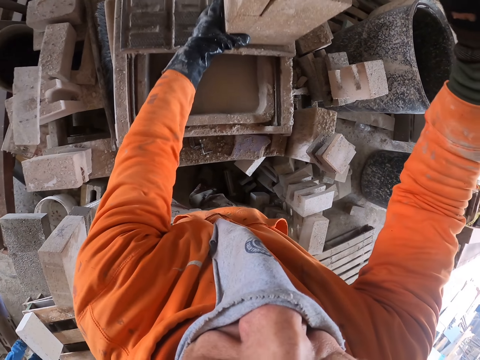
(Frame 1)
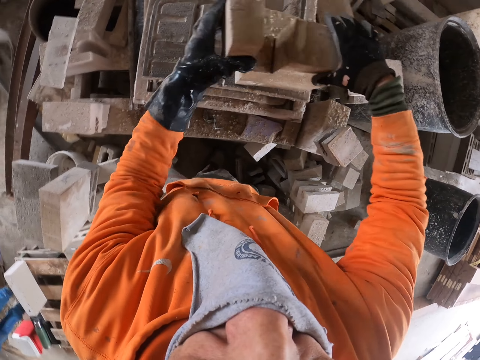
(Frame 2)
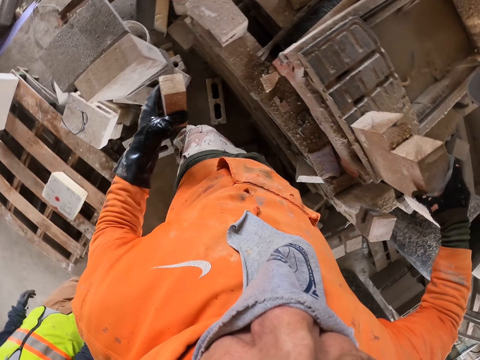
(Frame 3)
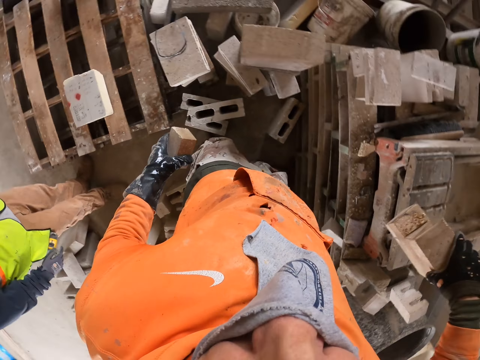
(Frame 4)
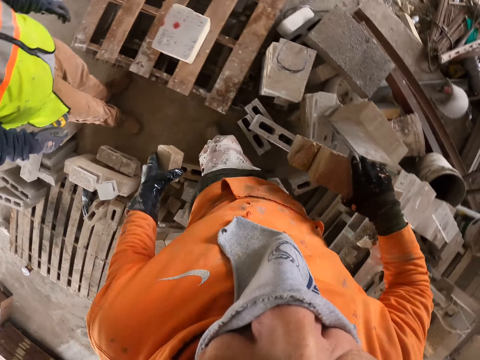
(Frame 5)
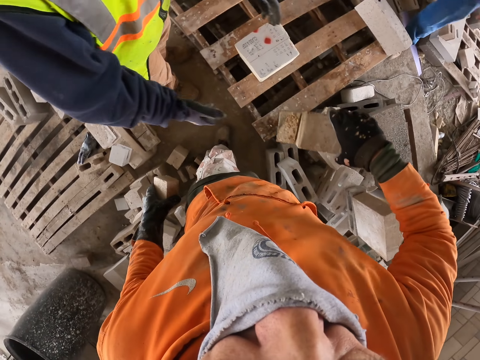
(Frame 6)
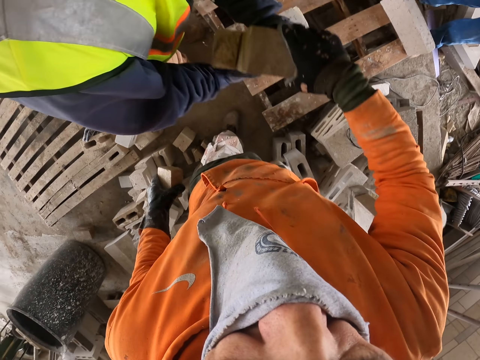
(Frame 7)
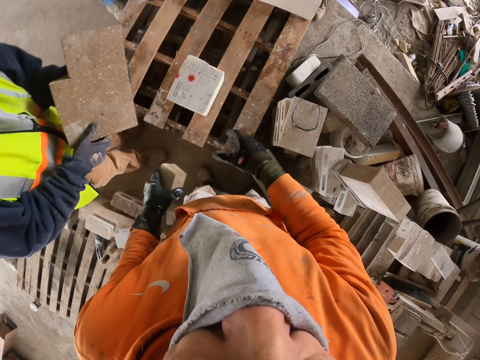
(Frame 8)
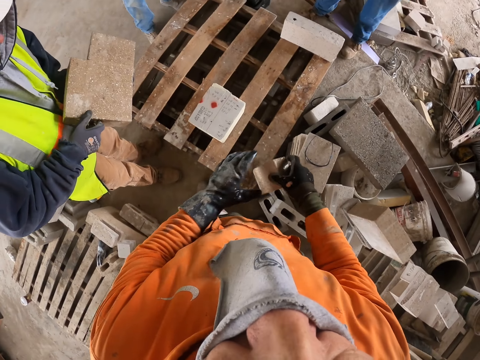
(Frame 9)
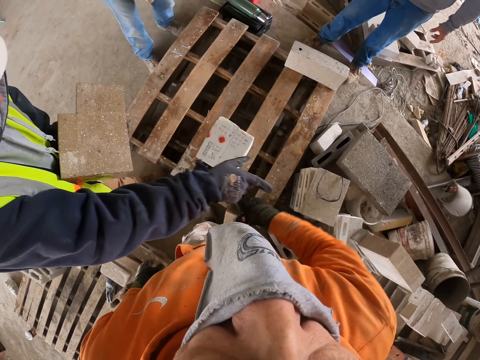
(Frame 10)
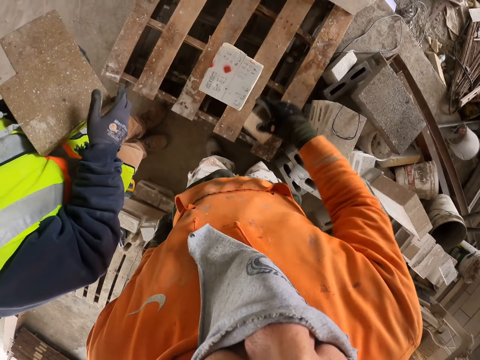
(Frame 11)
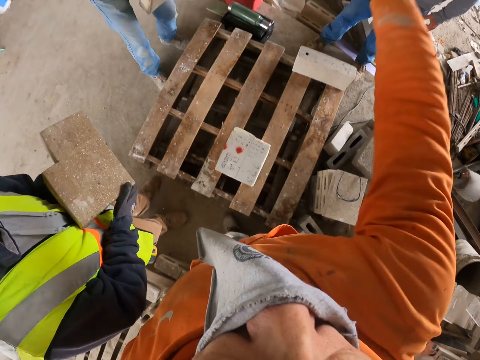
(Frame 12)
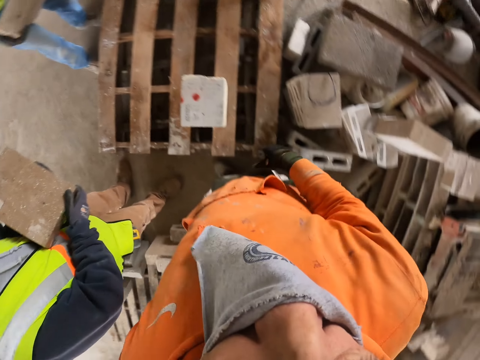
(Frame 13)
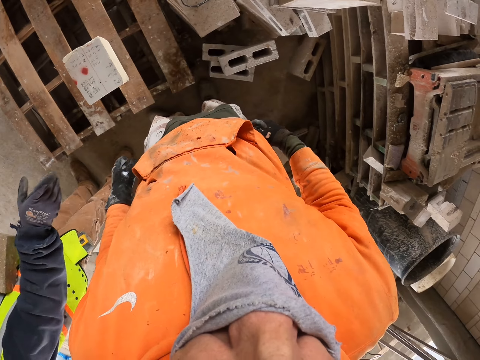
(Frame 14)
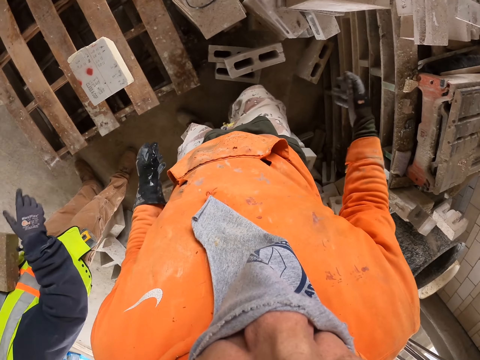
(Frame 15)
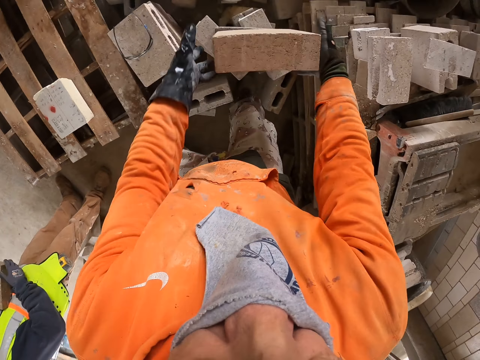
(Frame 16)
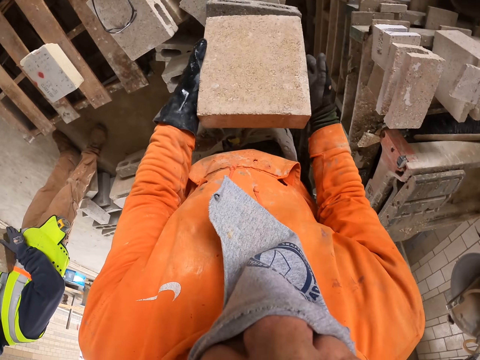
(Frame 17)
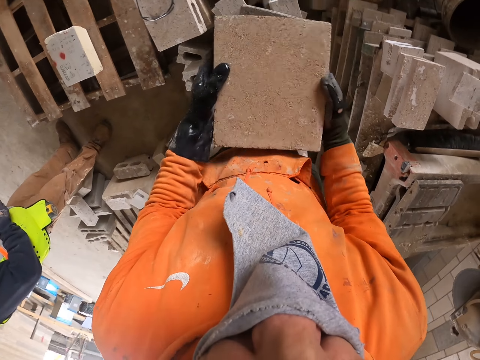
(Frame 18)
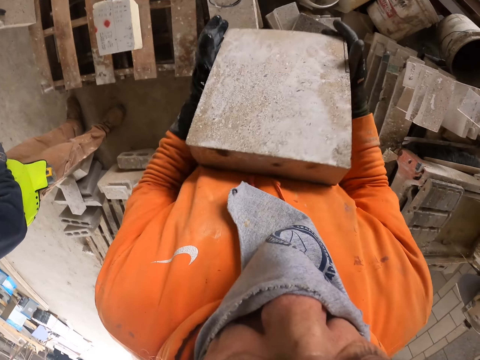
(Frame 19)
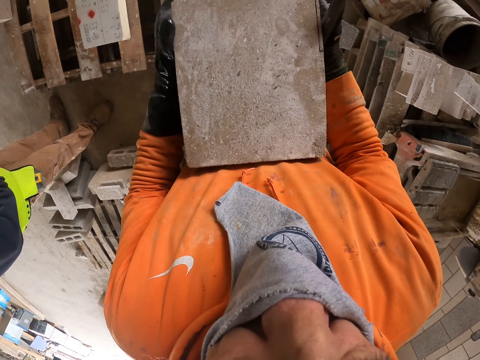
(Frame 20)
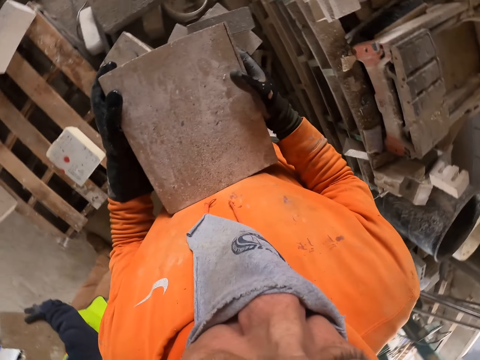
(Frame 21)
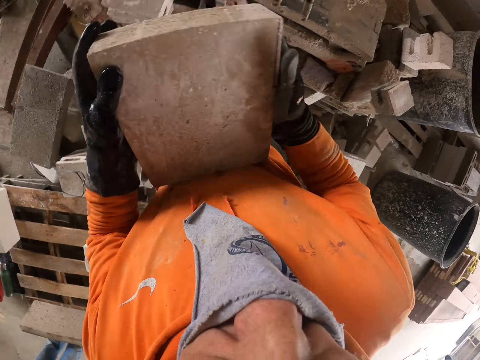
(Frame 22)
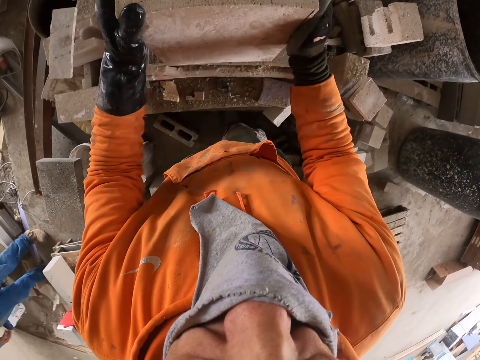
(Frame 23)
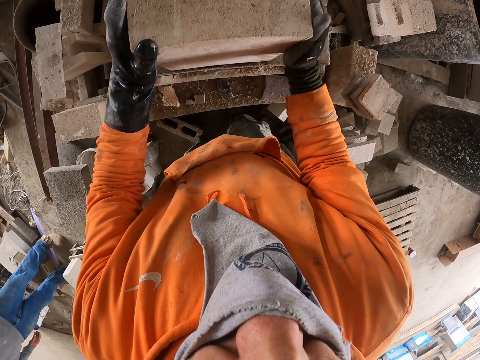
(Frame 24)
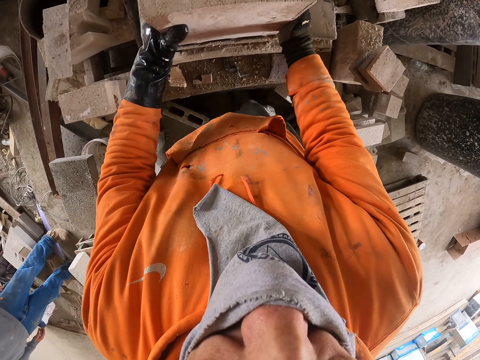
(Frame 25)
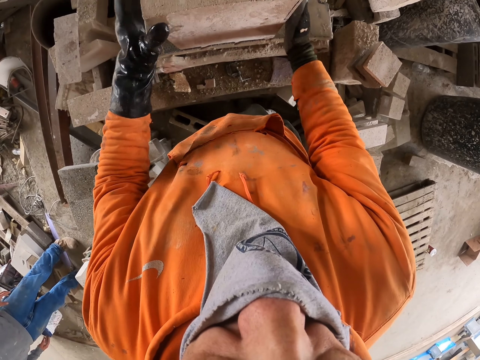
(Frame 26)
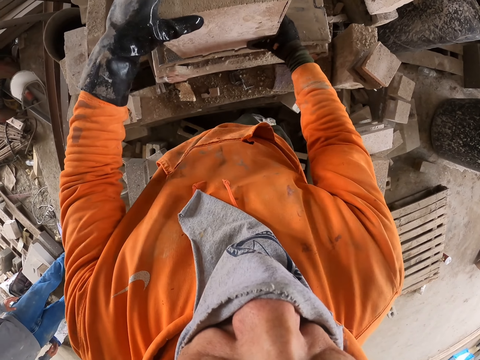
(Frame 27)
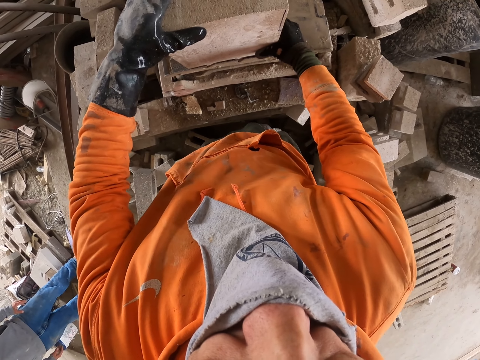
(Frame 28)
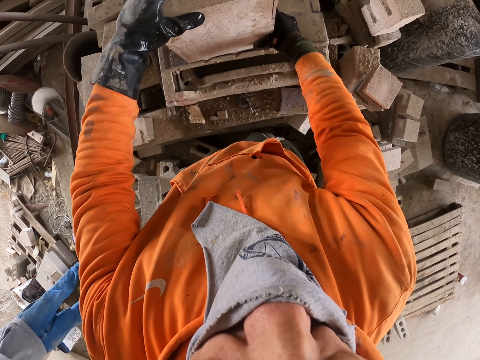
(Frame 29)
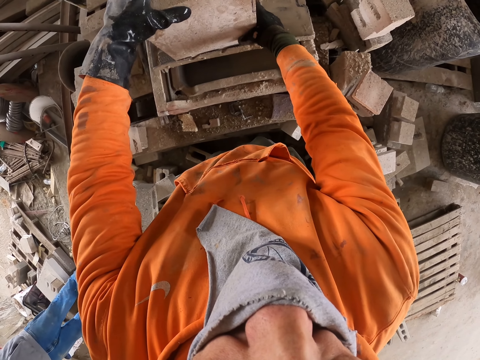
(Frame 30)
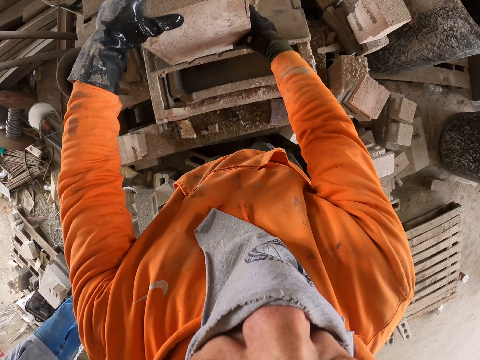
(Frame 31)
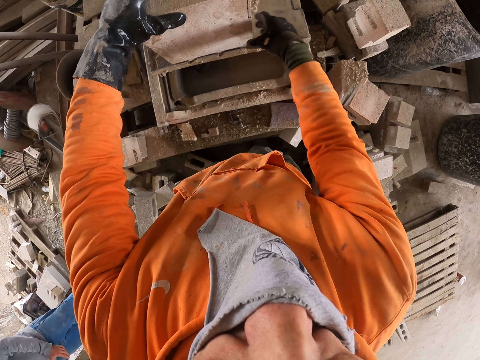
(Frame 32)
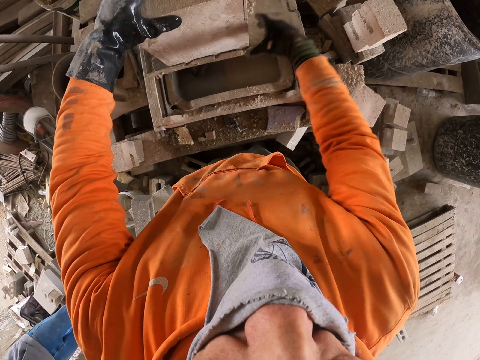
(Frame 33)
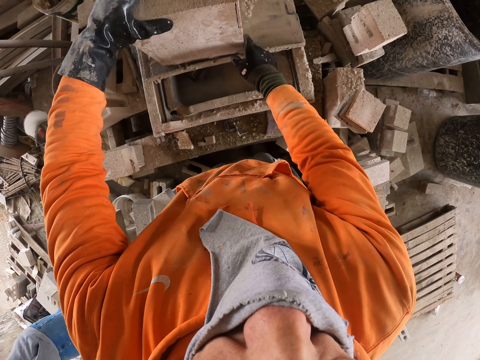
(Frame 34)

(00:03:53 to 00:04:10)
The camera wearer holds a concrete block. He turns around. A man stands on the floor. Another man holds concrete blocks. Two other men stand on the floor. The camera wearer turns around. He holds the concrete block. He picks the block stone with his hands. He turns around. He puts the block stone on the concrete cutter machine. He adjusts the concrete block on the cutter.

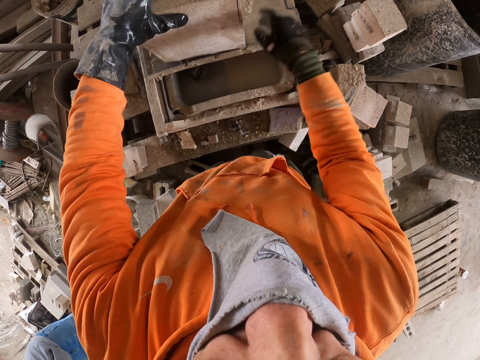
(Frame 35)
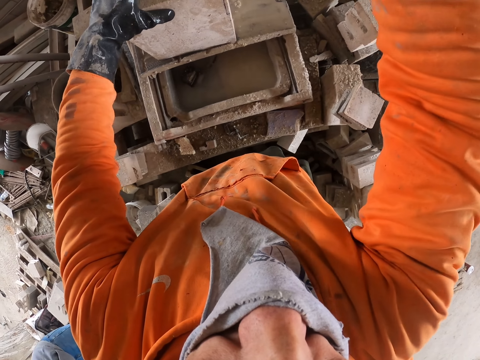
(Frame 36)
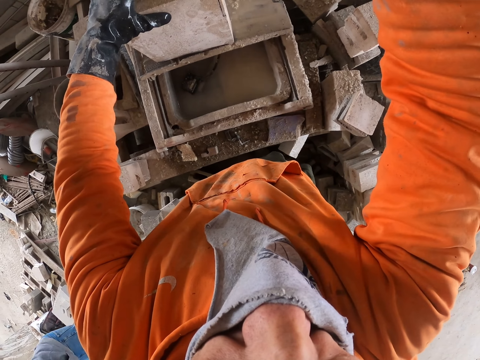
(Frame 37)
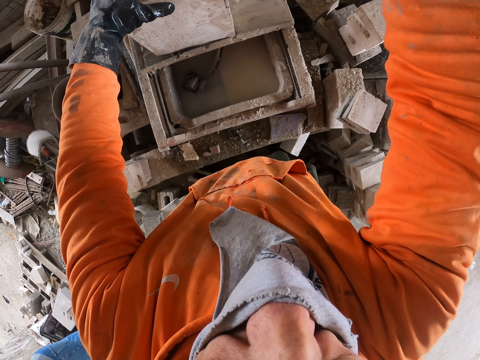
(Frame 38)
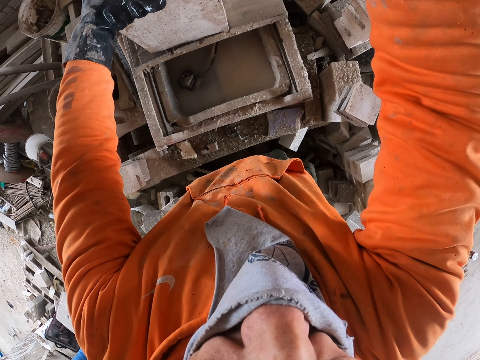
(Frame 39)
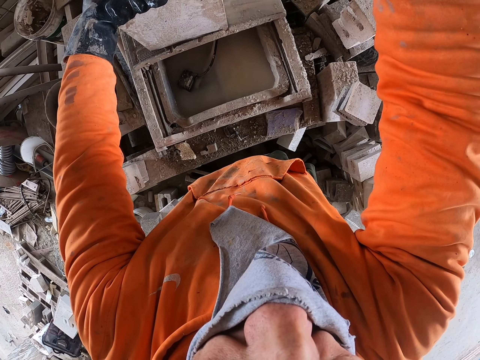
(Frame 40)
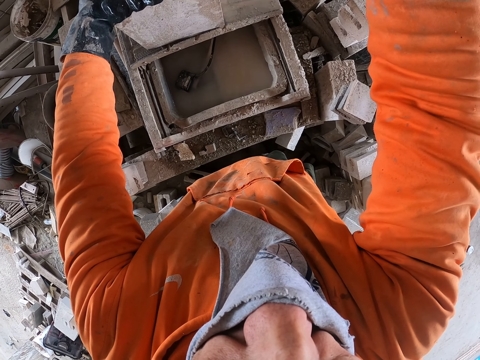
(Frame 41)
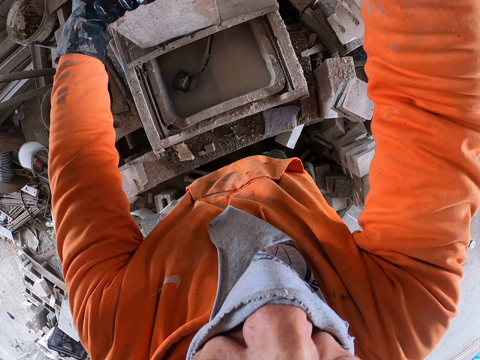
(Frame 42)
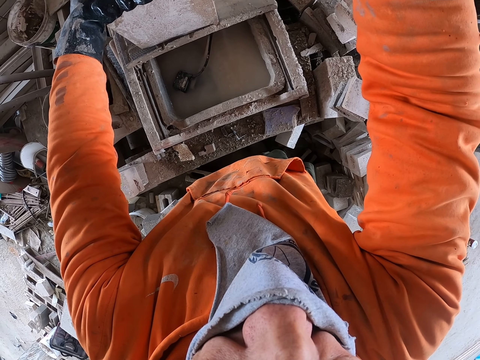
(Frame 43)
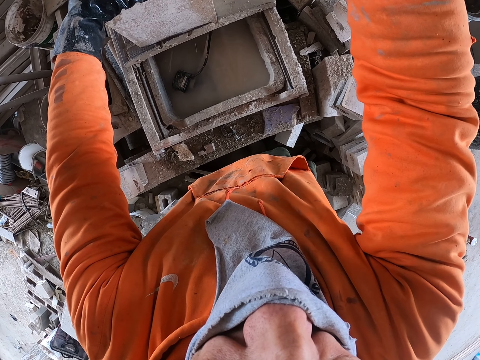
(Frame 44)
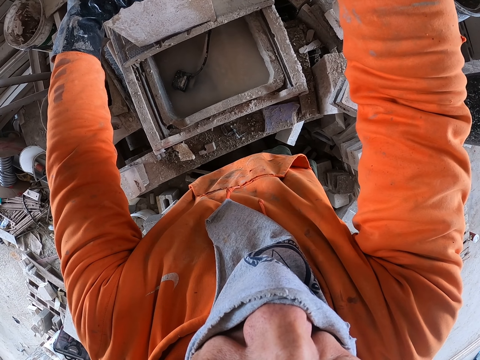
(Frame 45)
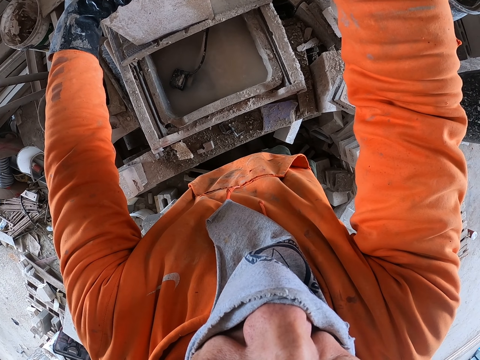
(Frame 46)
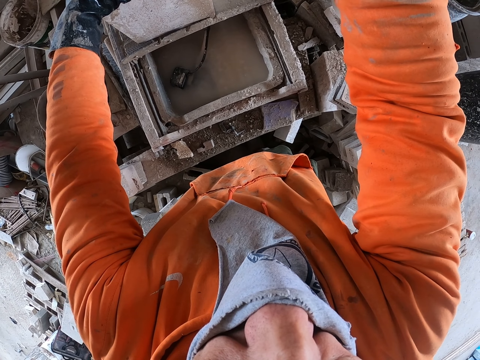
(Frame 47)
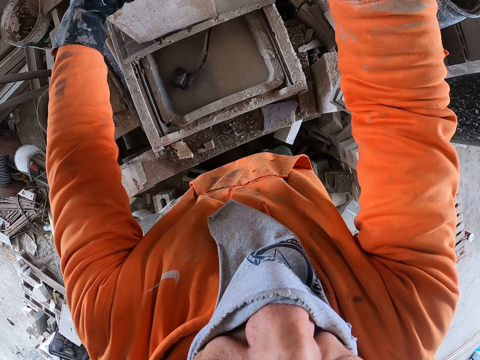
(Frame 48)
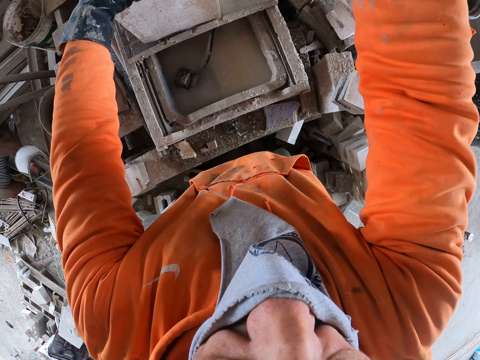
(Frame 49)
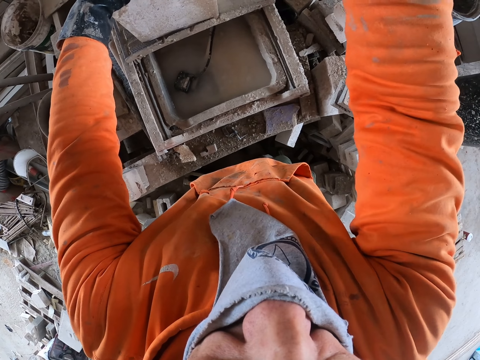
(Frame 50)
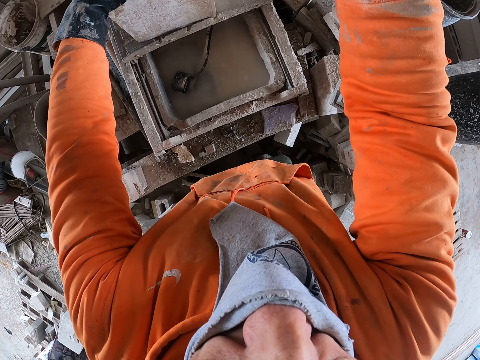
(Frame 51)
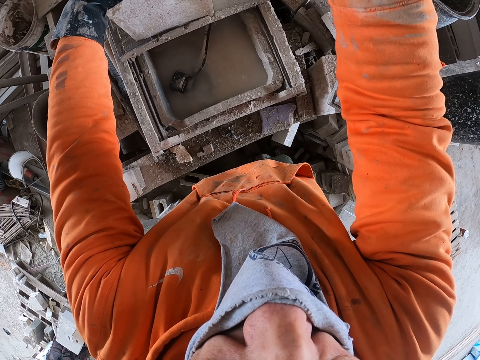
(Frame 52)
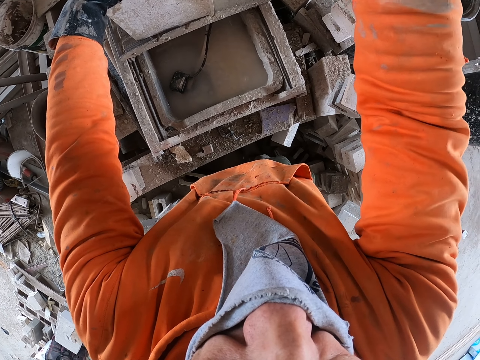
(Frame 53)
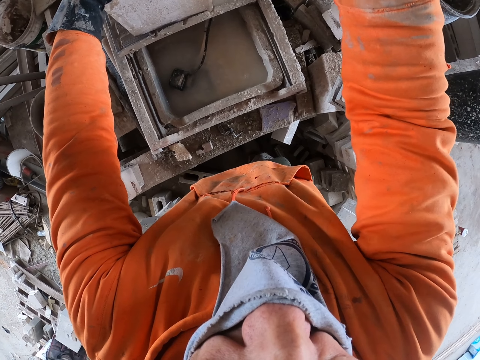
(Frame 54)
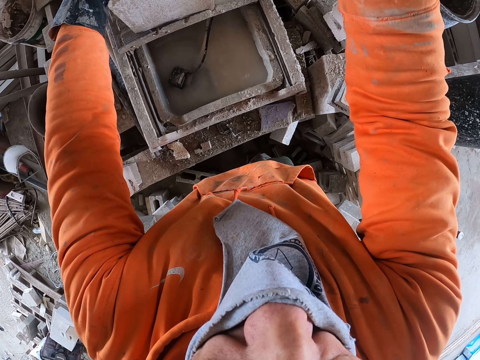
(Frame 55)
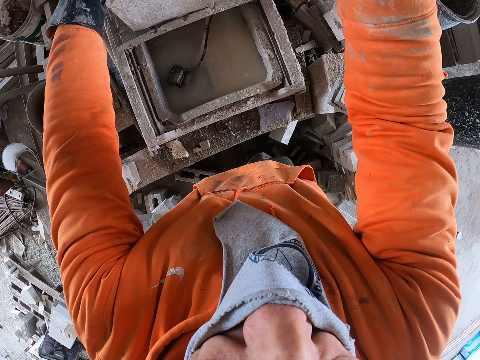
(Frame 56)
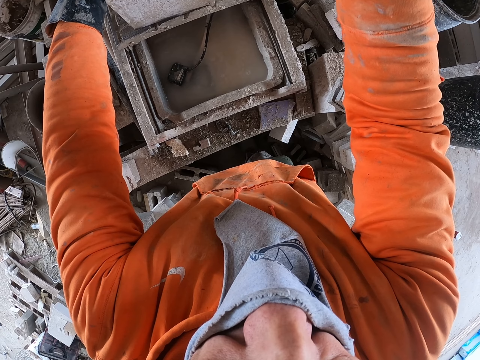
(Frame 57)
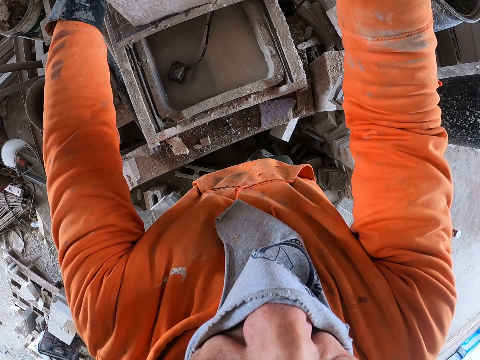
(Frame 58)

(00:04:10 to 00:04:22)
The camera wearer cuts the block stone with a concrete cutter machine.
